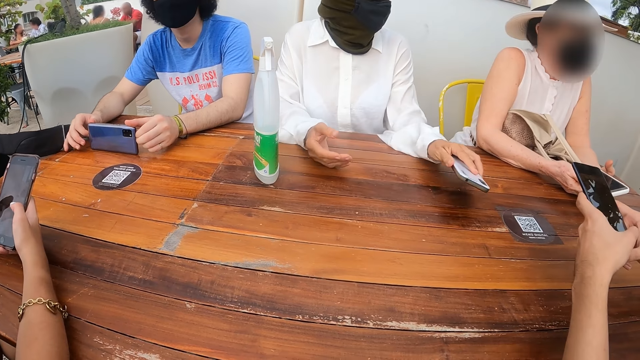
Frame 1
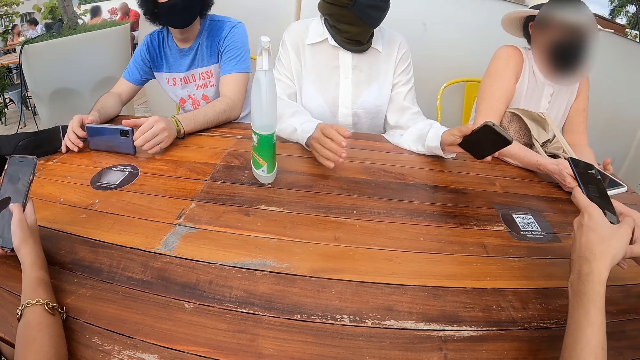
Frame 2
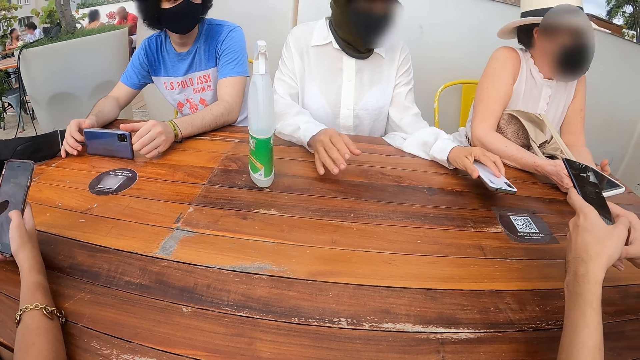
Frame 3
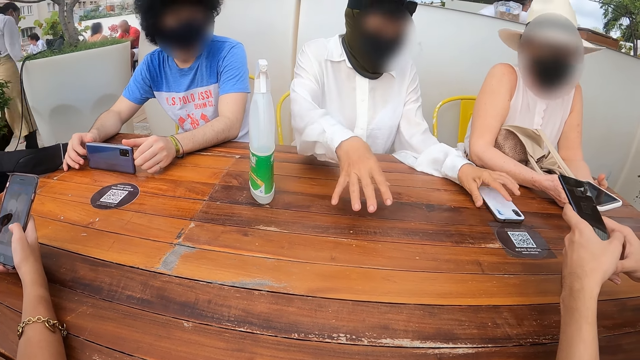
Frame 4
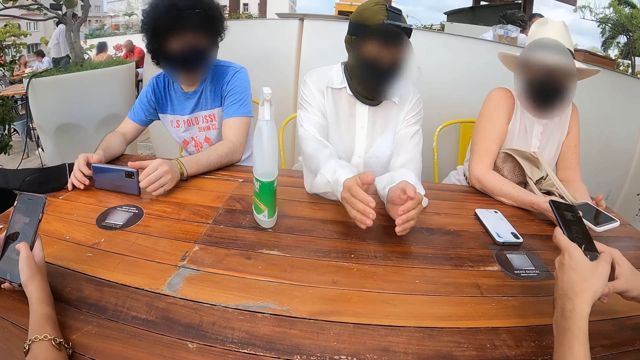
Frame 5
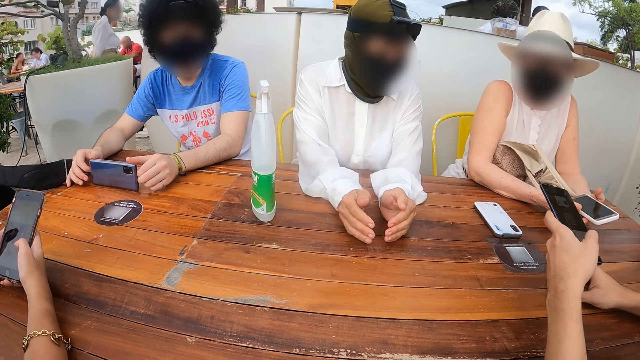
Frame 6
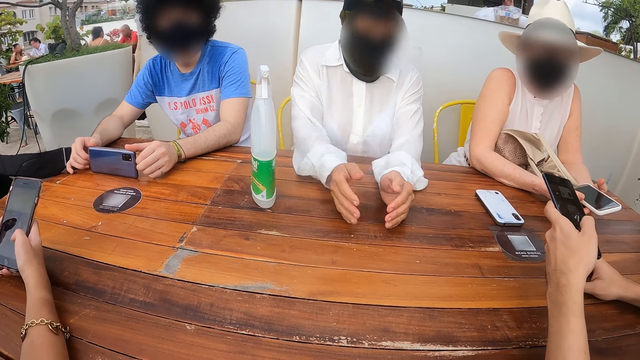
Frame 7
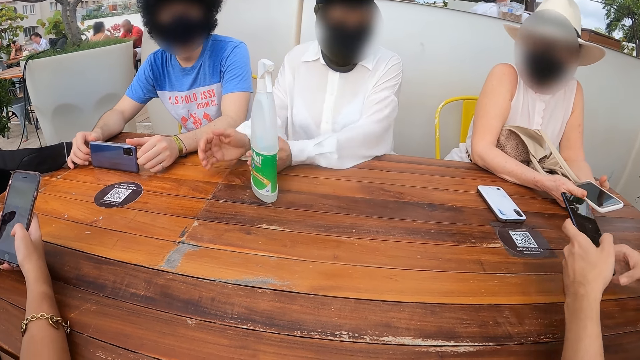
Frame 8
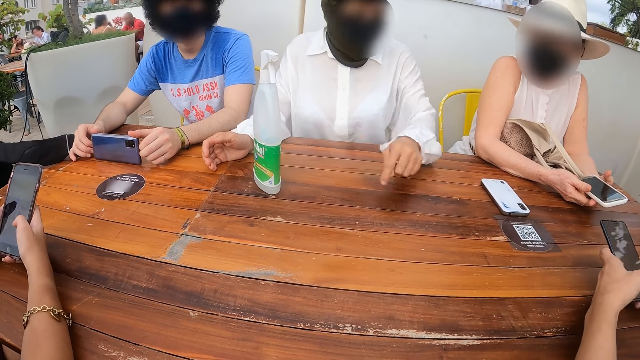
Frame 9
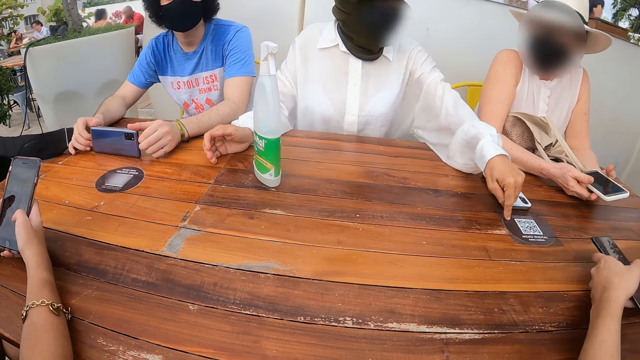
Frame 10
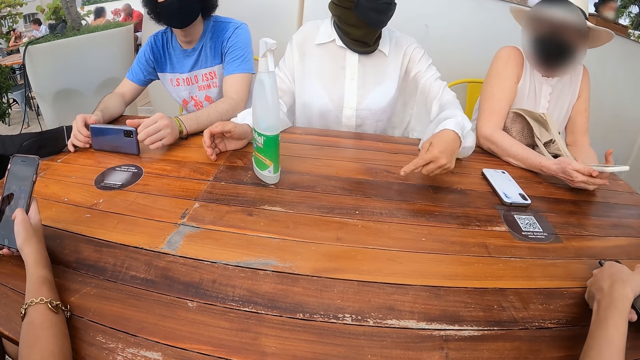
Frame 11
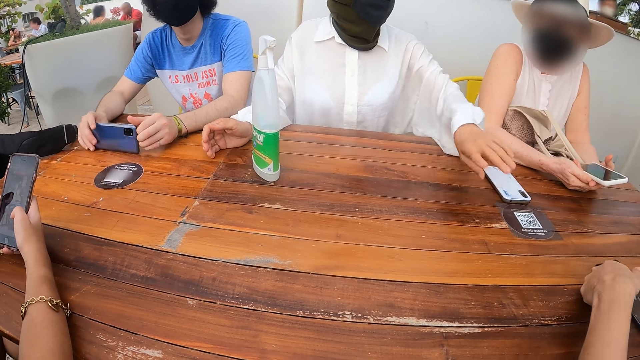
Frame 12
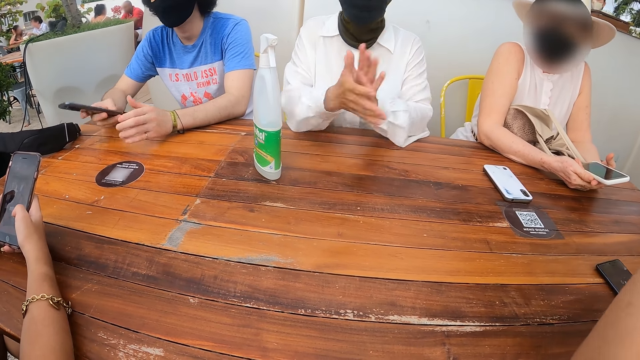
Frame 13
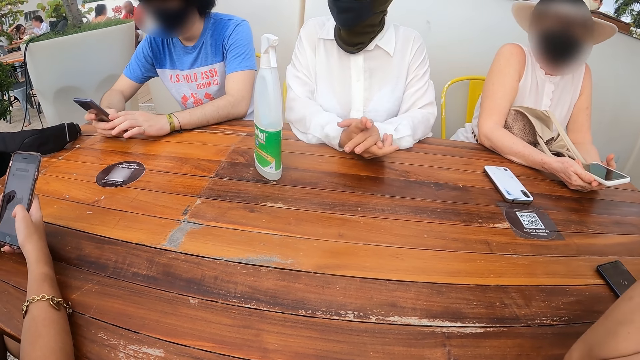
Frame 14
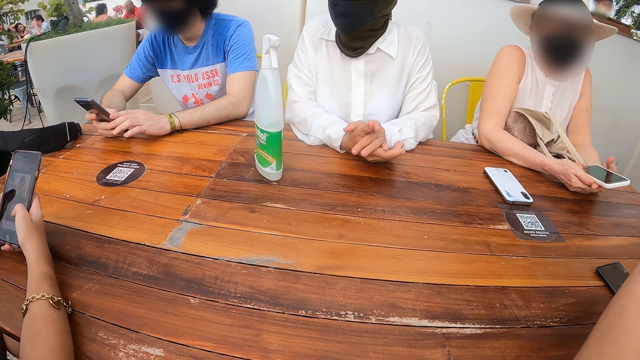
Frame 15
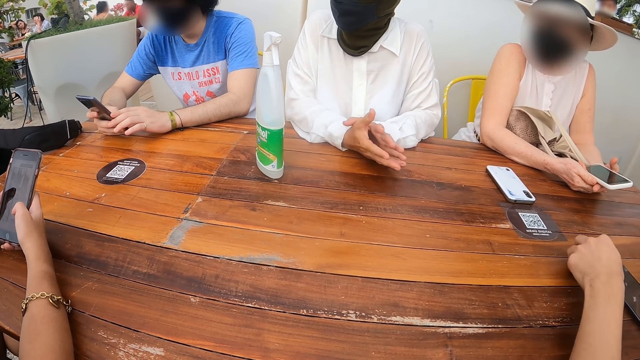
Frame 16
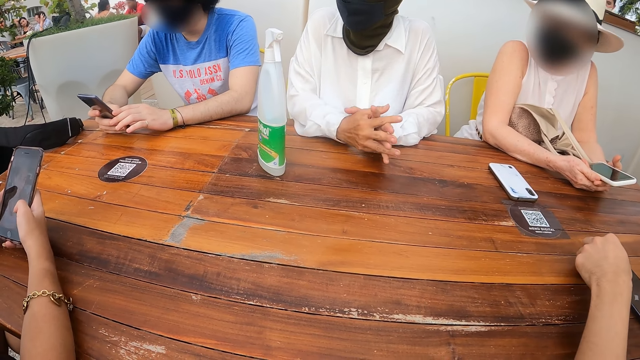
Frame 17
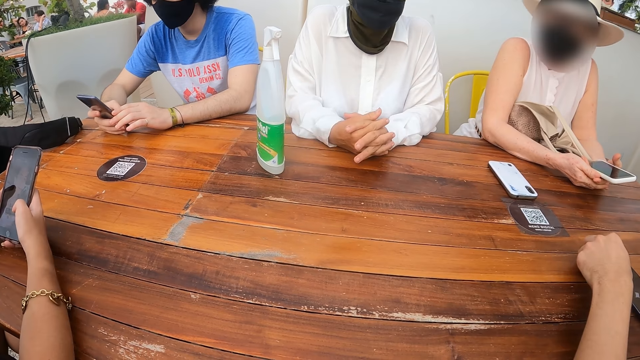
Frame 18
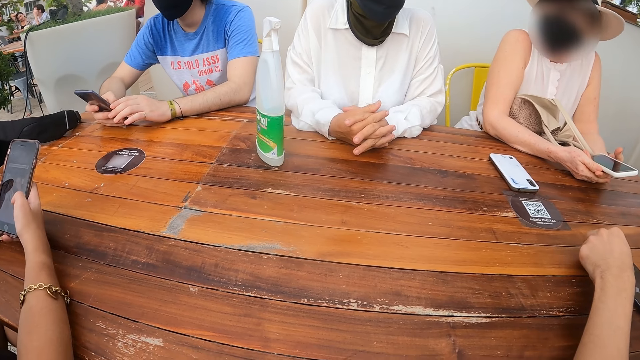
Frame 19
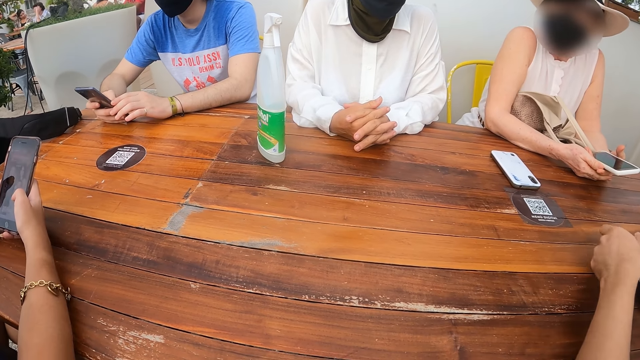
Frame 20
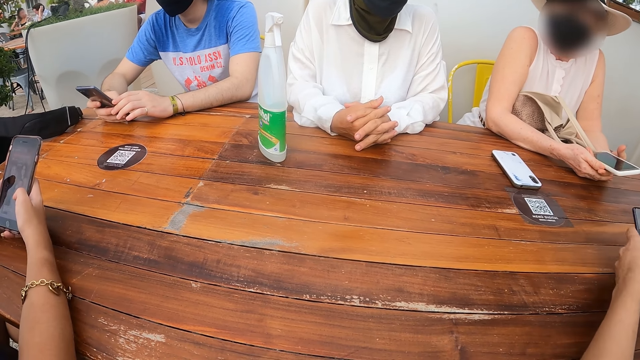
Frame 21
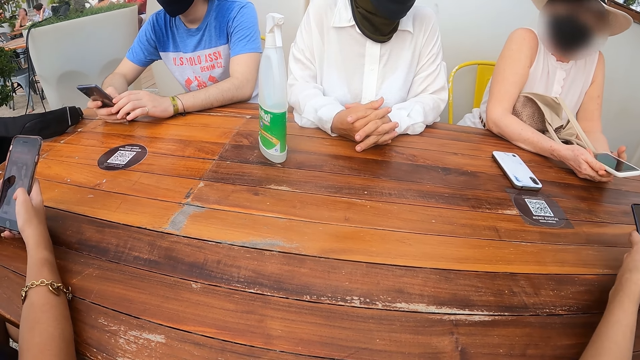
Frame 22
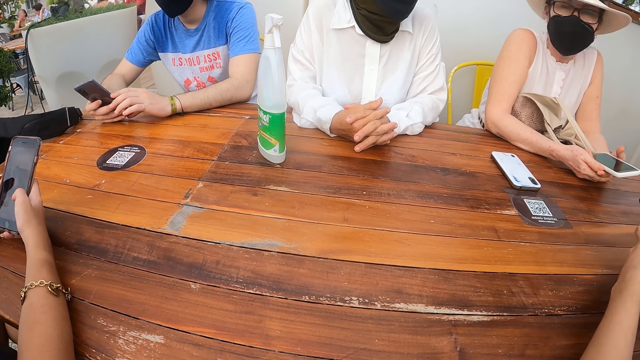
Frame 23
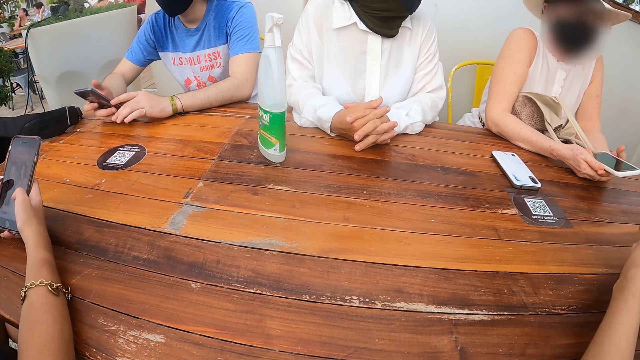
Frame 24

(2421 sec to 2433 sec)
A woman moves the left hand with the phone. She drops the phone on the table. She moves both hands. A man scrolls the phone.

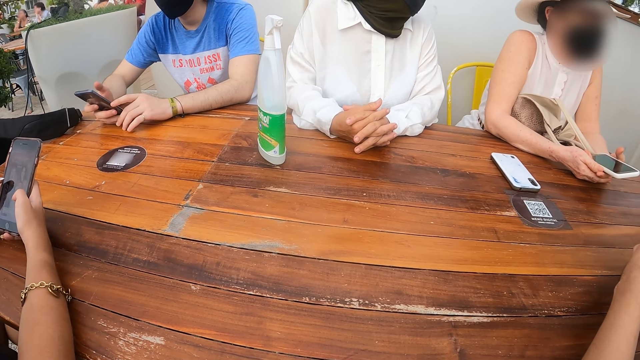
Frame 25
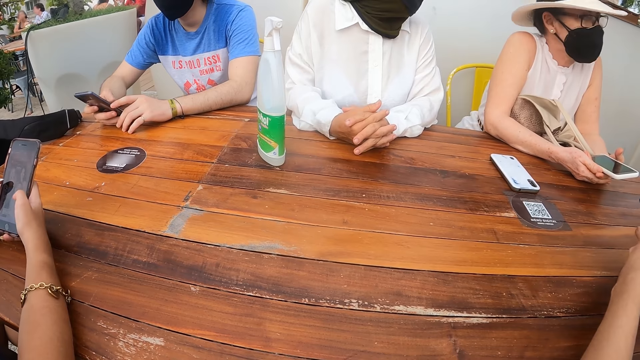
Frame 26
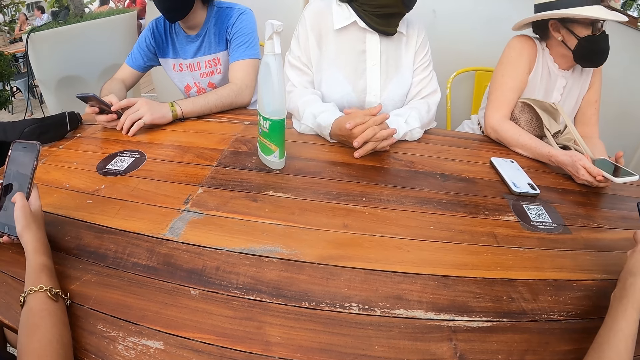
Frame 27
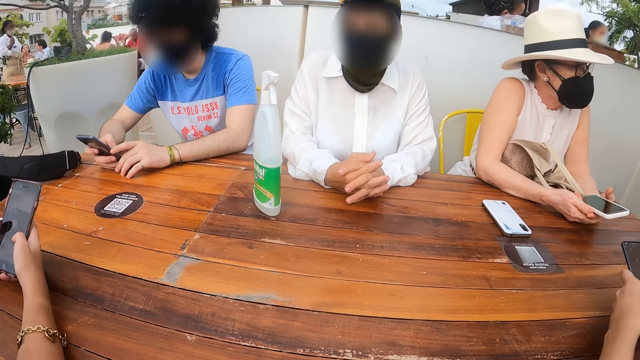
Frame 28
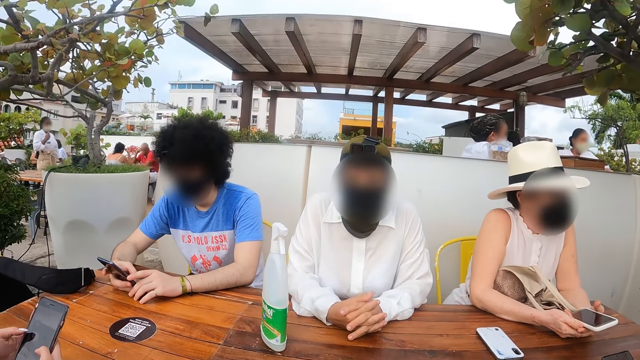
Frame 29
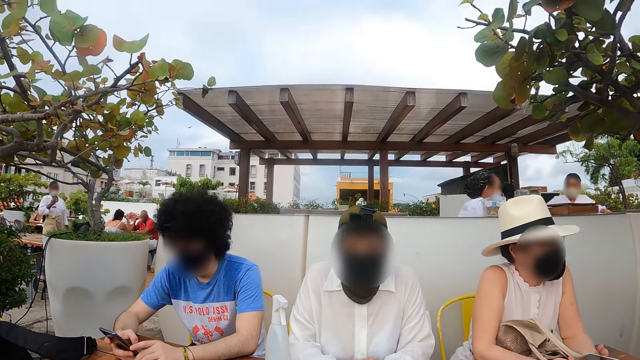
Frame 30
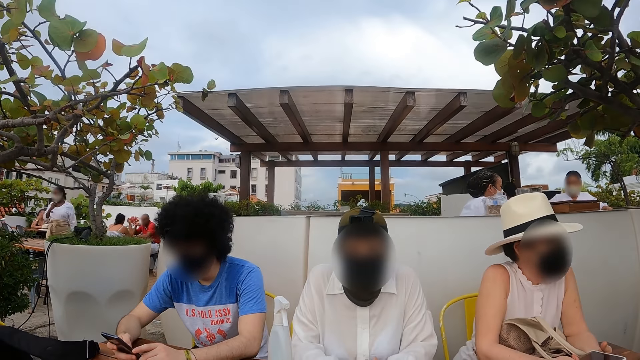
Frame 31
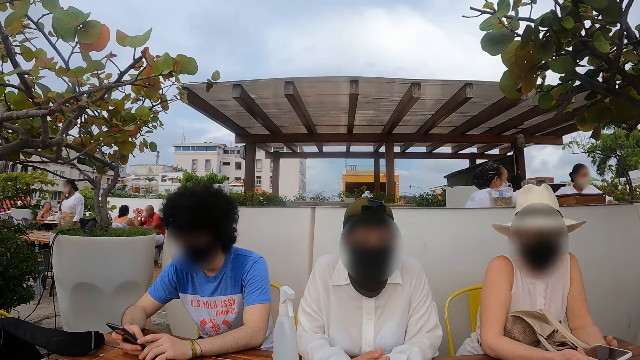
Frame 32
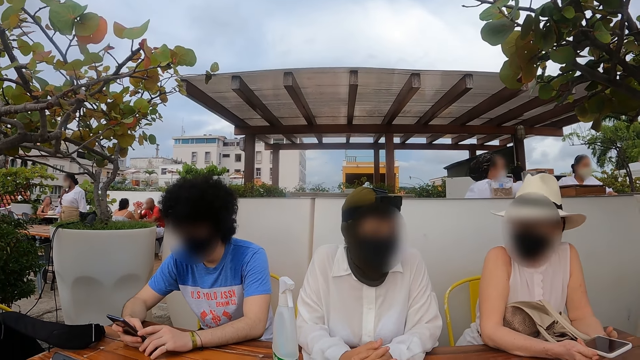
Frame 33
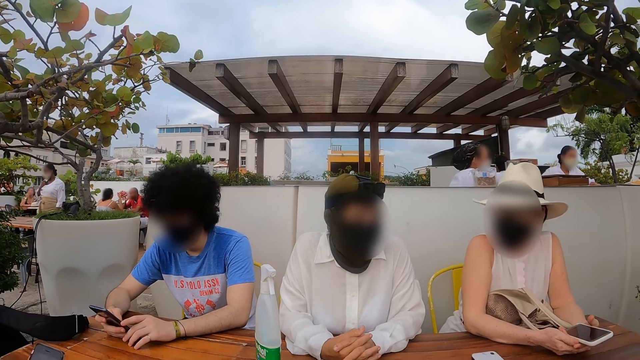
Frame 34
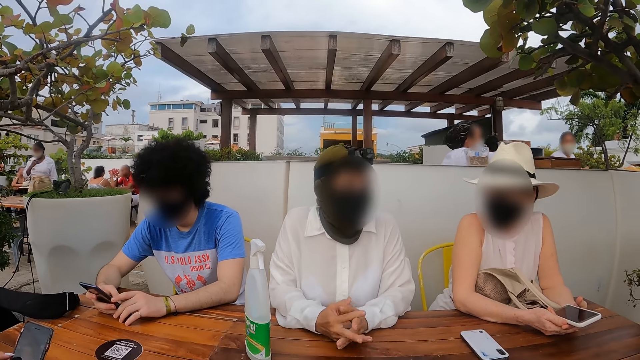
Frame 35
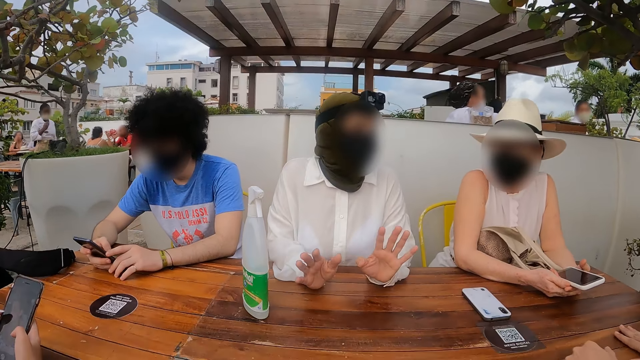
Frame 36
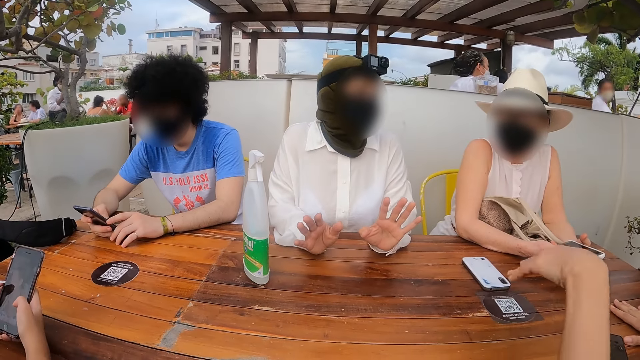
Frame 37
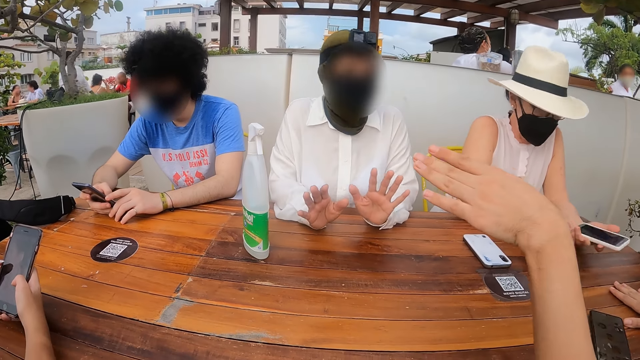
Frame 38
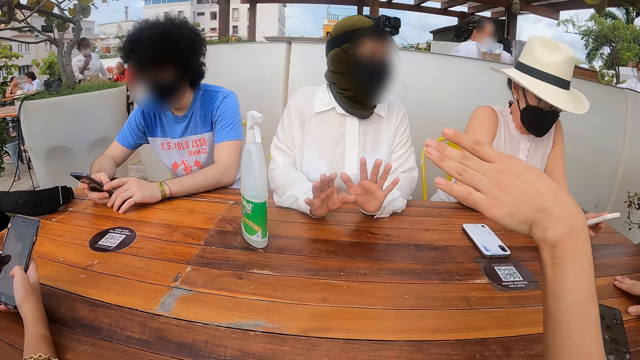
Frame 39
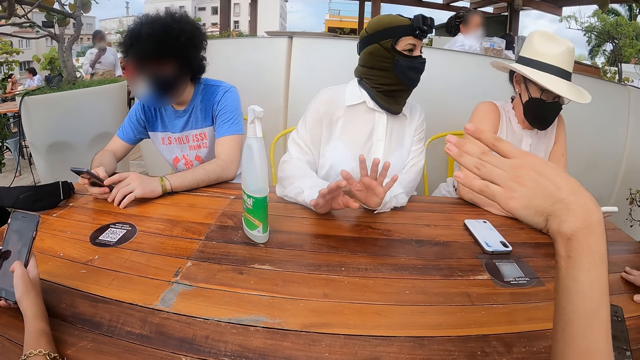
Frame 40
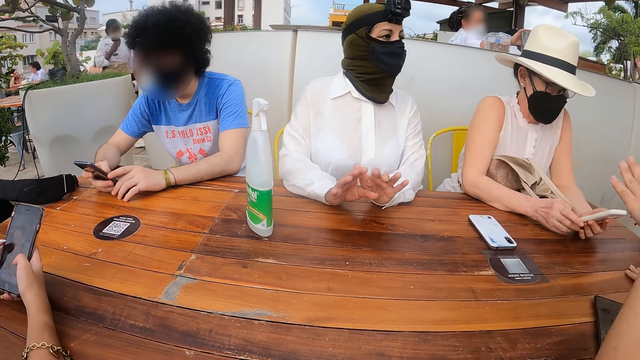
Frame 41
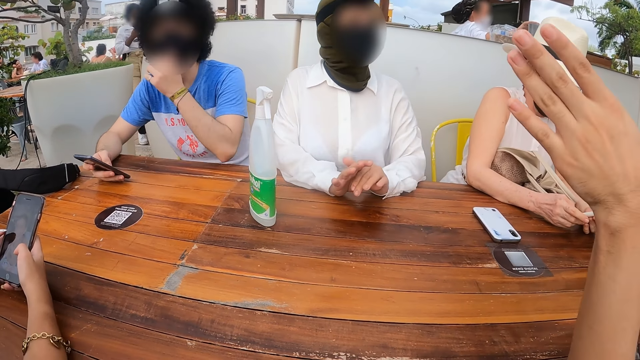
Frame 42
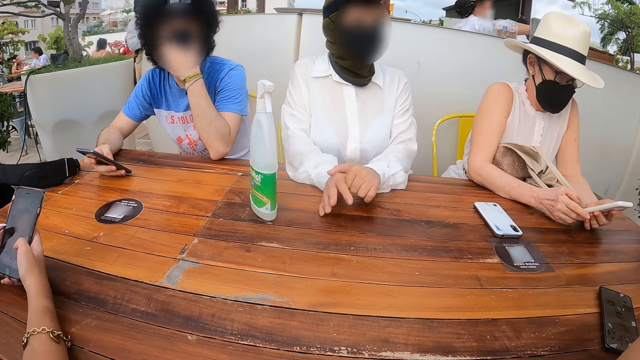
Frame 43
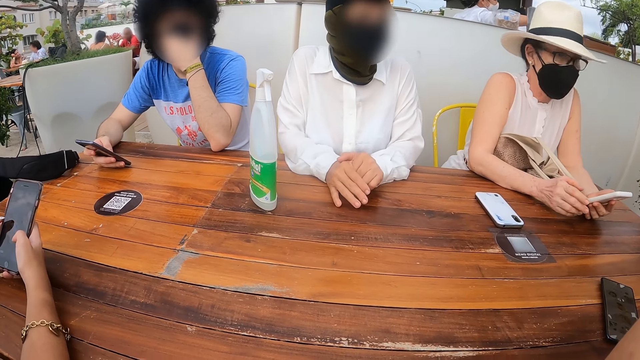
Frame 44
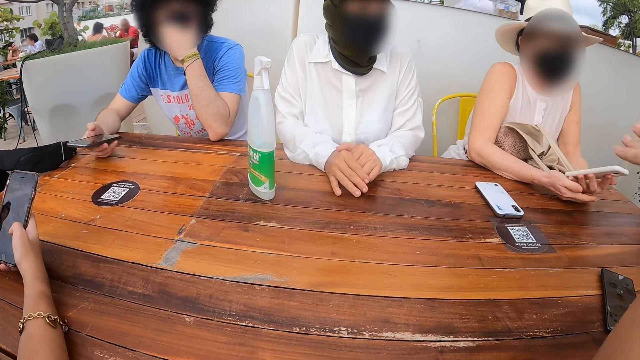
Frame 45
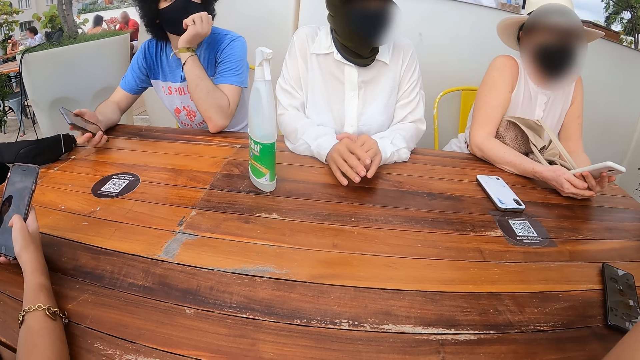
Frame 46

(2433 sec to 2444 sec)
The camera wearer turns around. A woman moves the head. A man moves the left hand. Another man touches the face with the left hand.
